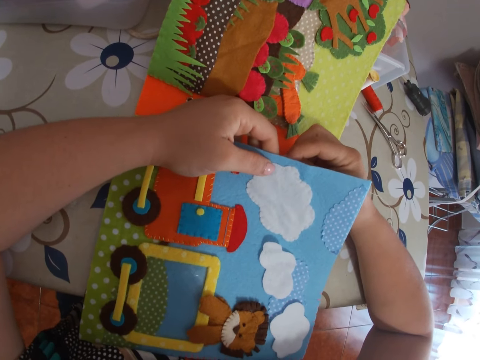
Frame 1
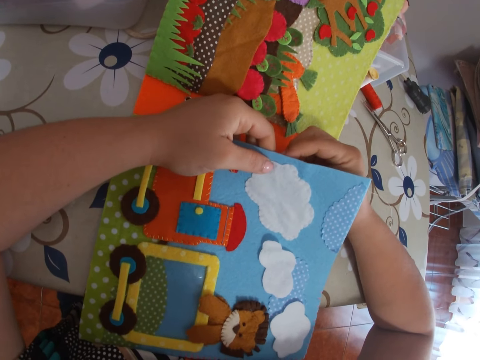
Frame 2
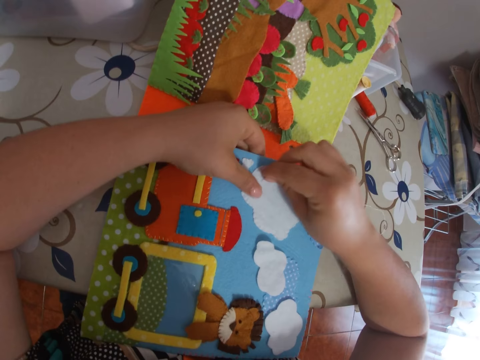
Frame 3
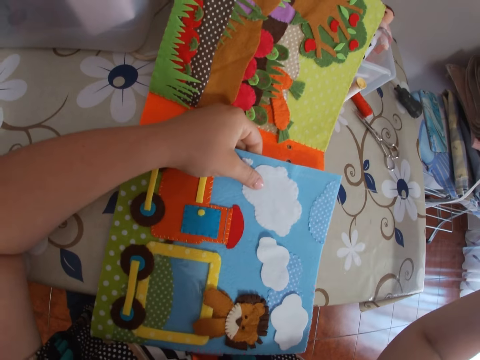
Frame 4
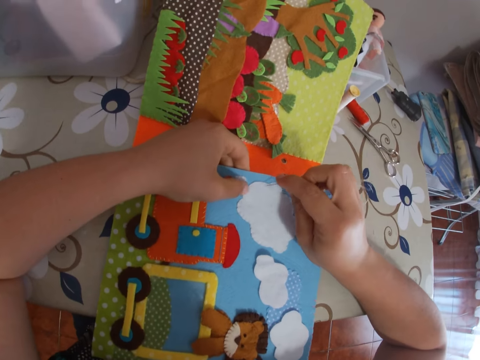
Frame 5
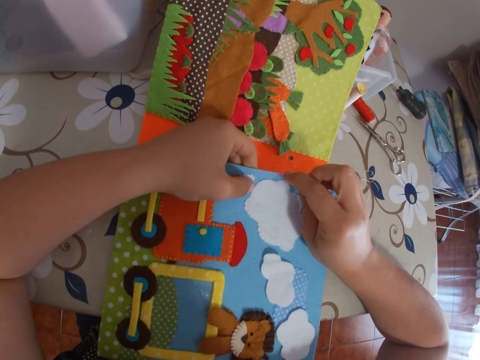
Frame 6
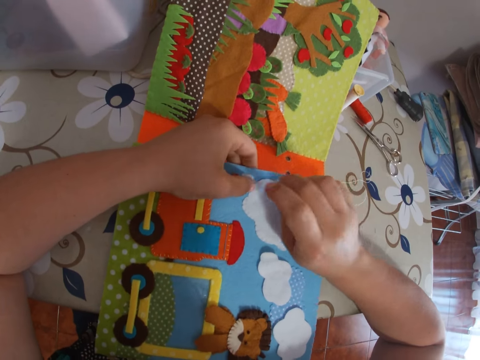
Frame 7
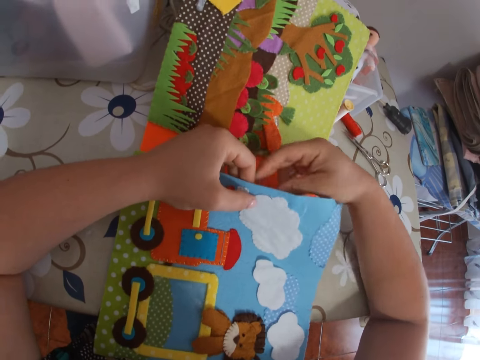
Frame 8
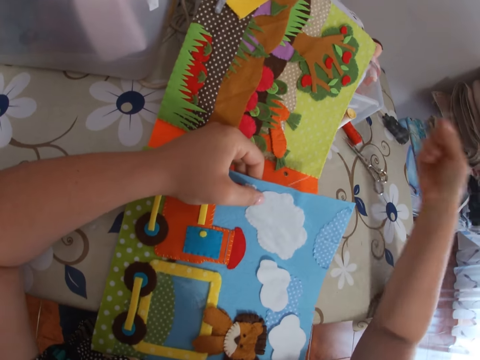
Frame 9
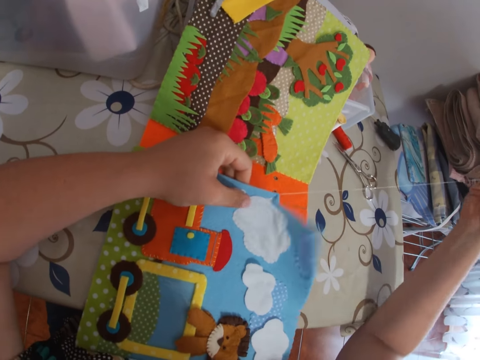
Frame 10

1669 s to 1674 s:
The camera wearer stitches the craft with the needle.
